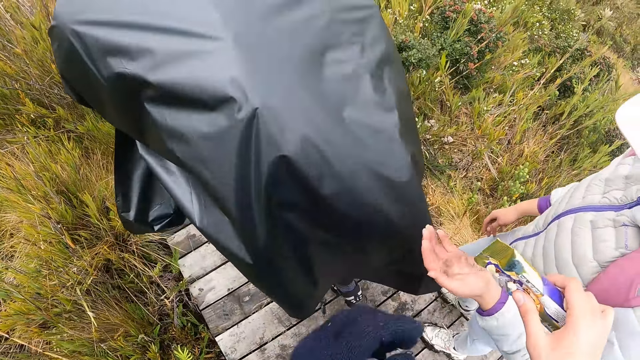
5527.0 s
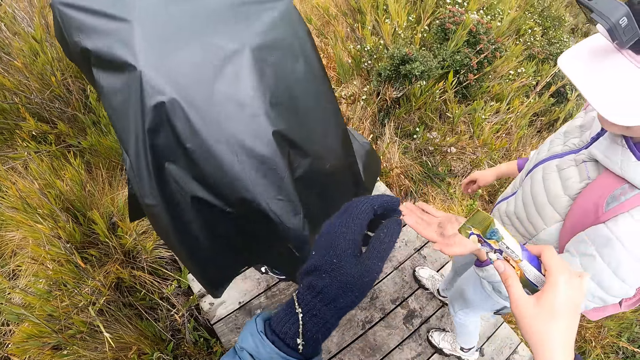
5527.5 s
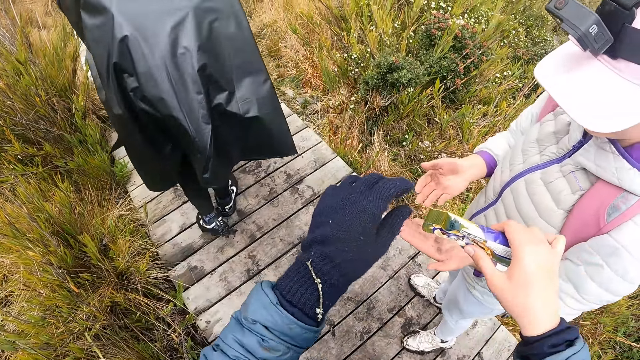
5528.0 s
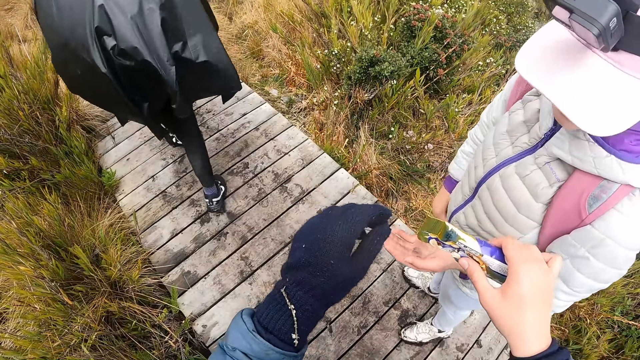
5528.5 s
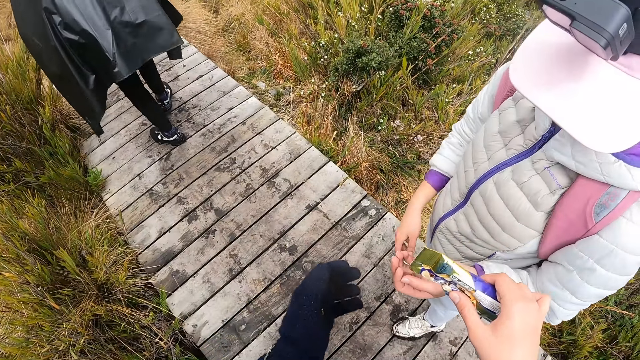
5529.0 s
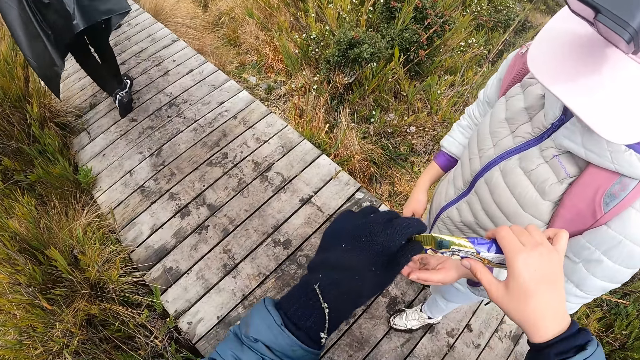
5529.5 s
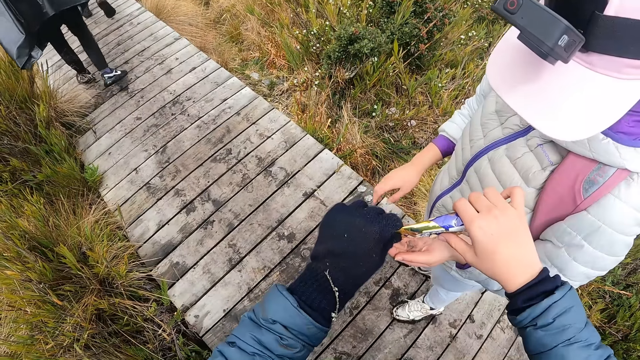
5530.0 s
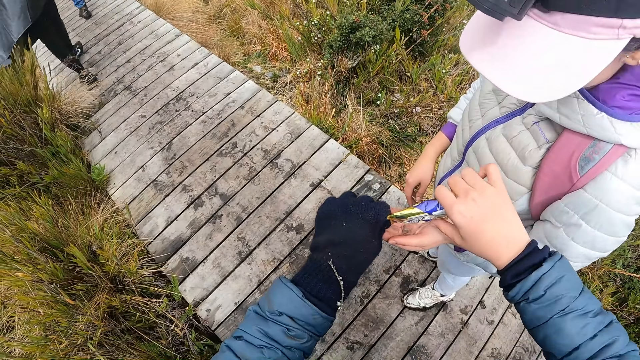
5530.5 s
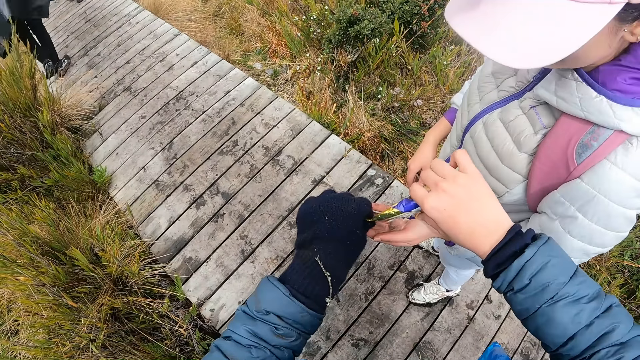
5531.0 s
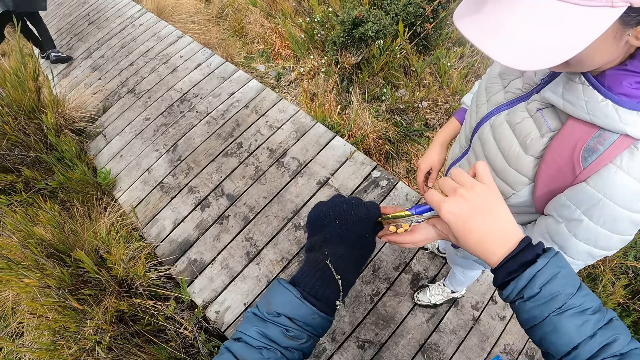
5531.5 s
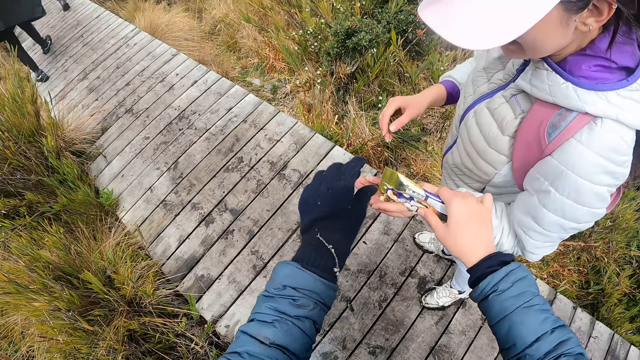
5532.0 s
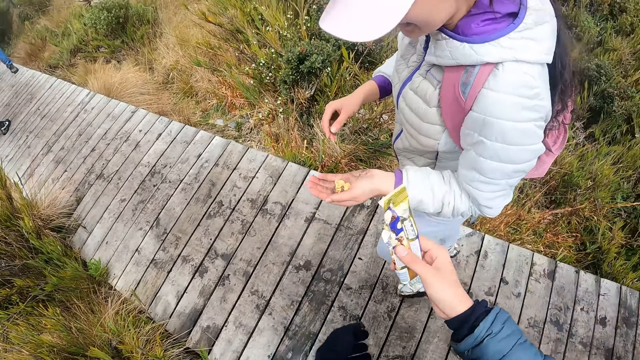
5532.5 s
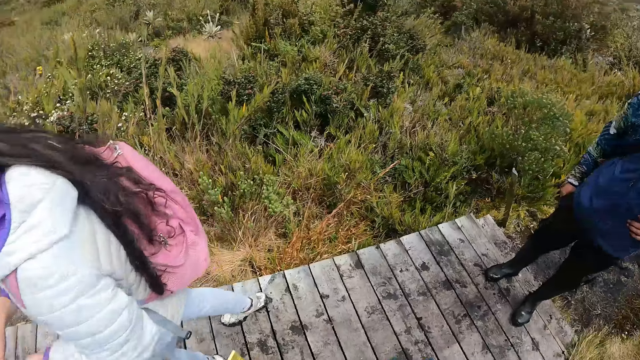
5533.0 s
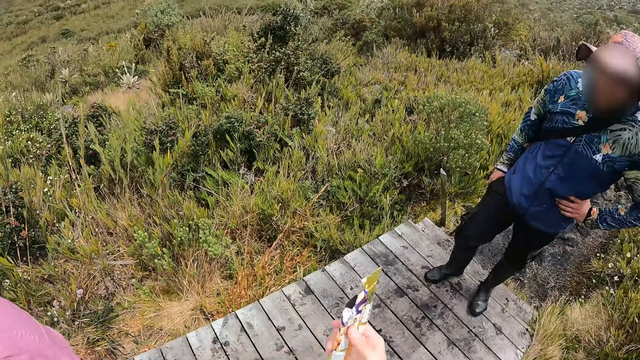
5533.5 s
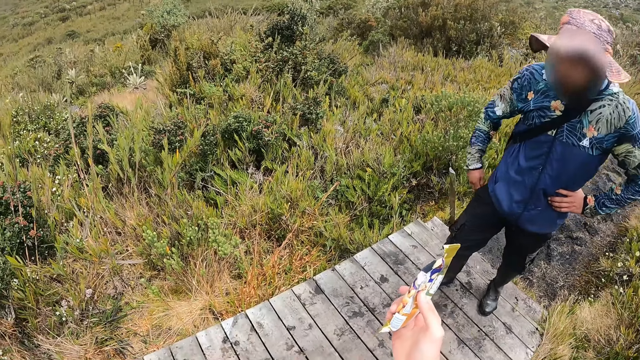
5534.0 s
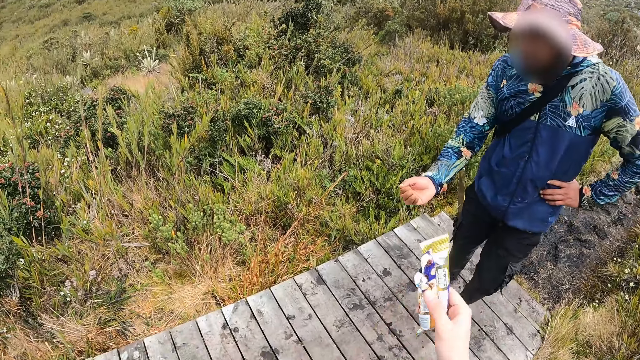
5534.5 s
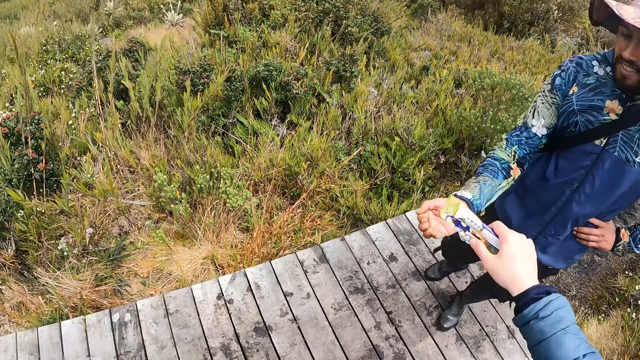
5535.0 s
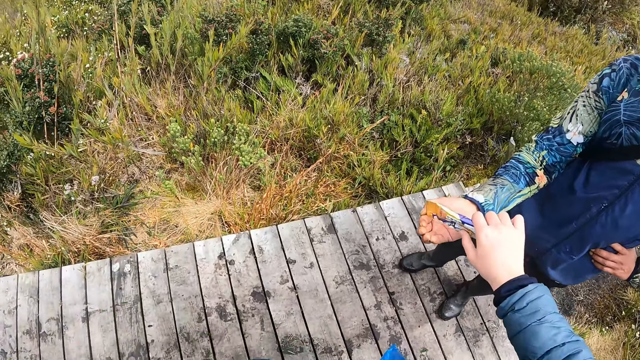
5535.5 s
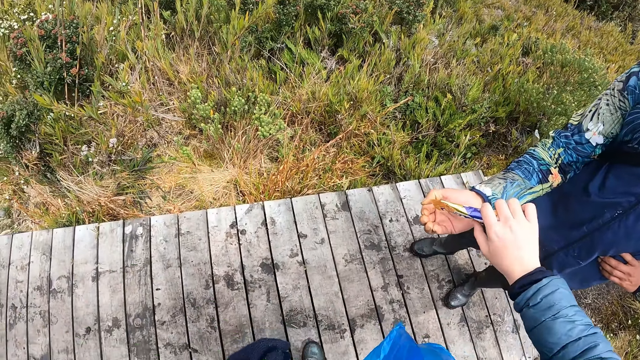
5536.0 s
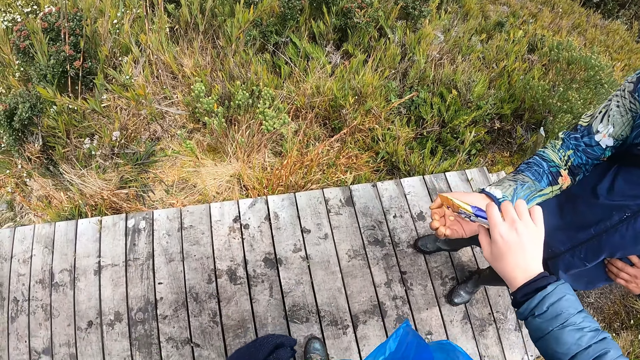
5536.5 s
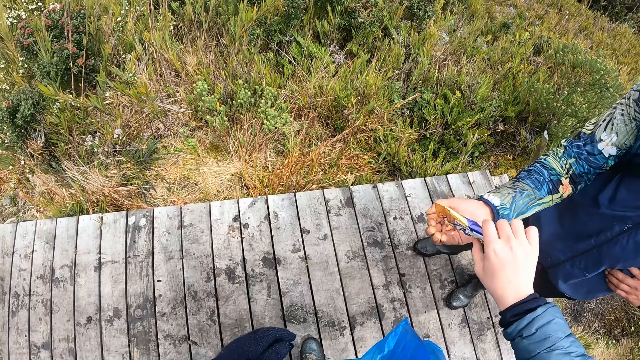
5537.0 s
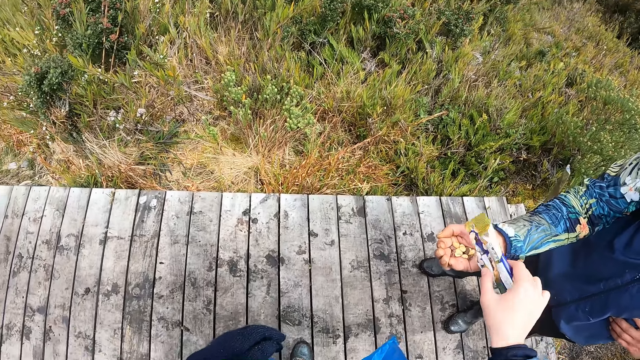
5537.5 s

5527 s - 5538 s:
The man stretches his left hand towards the camera wearer. The camera wearer pours the pack of chips into the man's left hand with her right hand. Another man stretches his right hand towards the camera wearer. The camera wearer pours the pack of chips into the other man's right hand with her right hand.

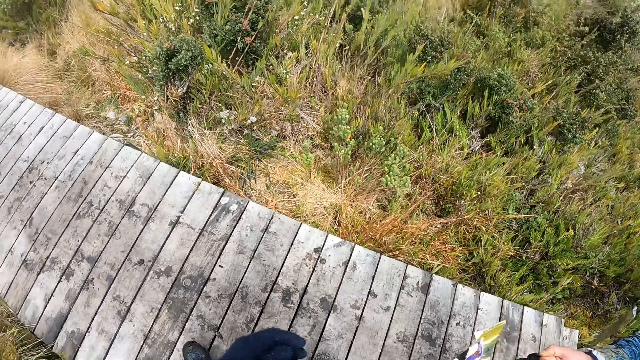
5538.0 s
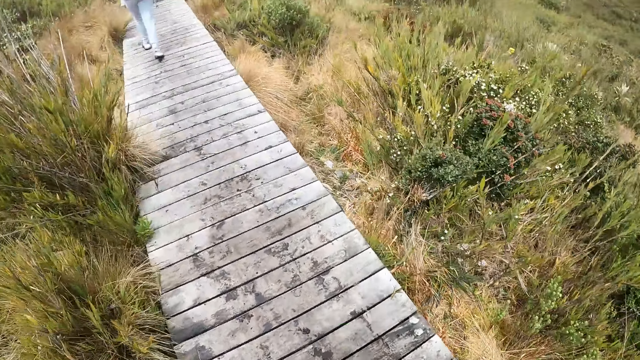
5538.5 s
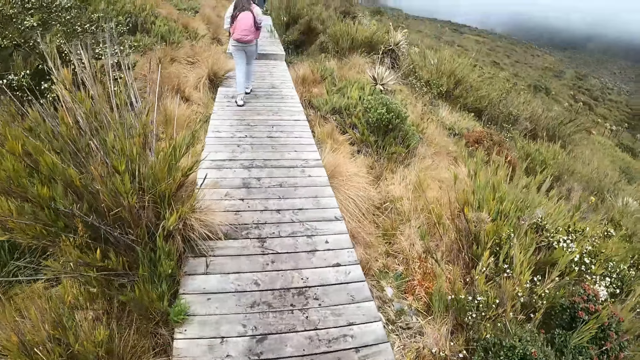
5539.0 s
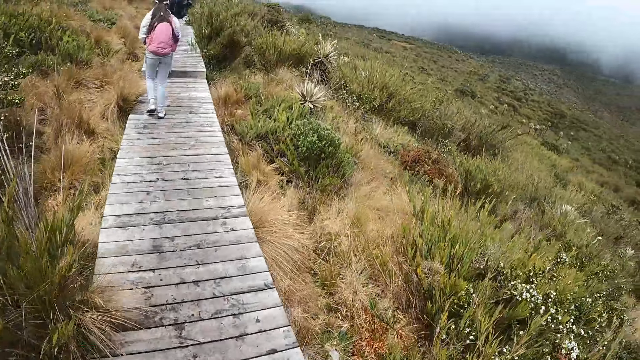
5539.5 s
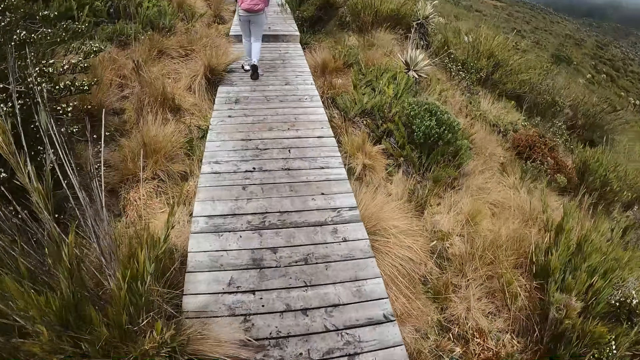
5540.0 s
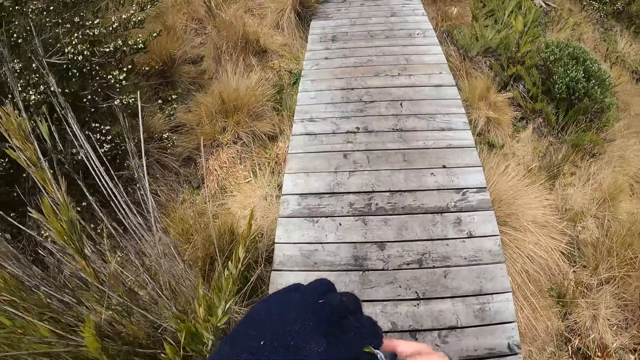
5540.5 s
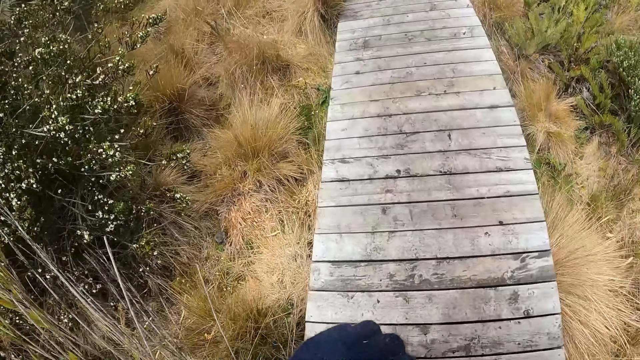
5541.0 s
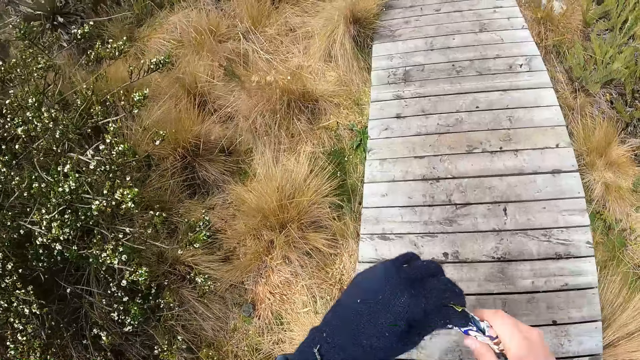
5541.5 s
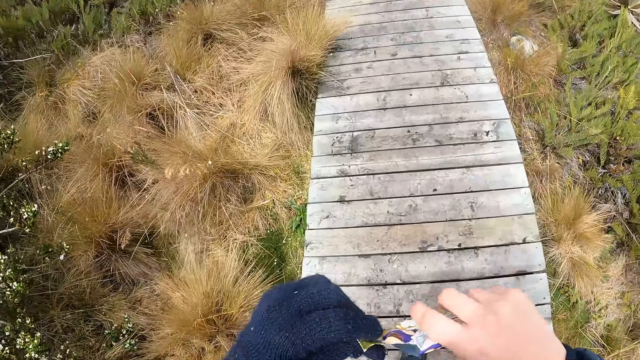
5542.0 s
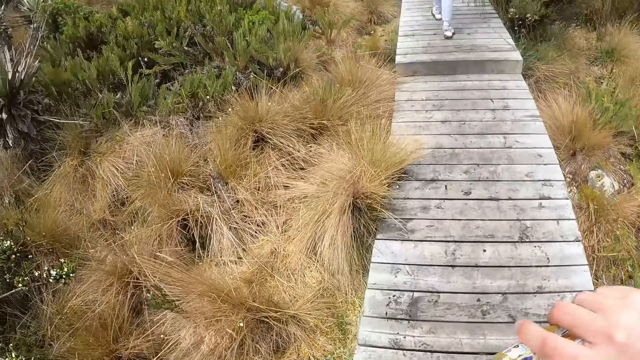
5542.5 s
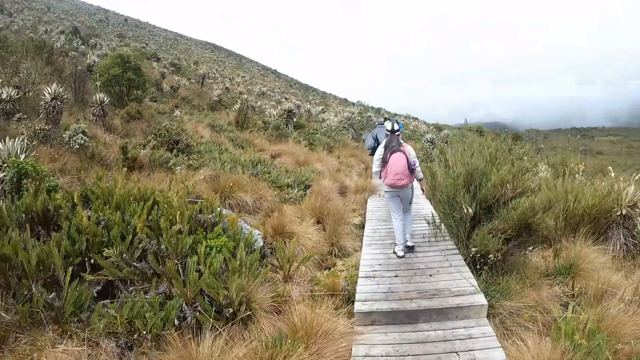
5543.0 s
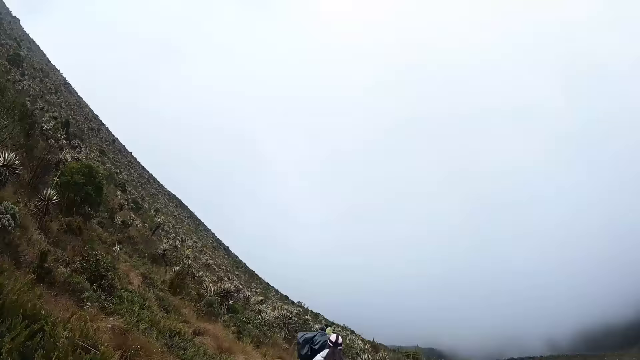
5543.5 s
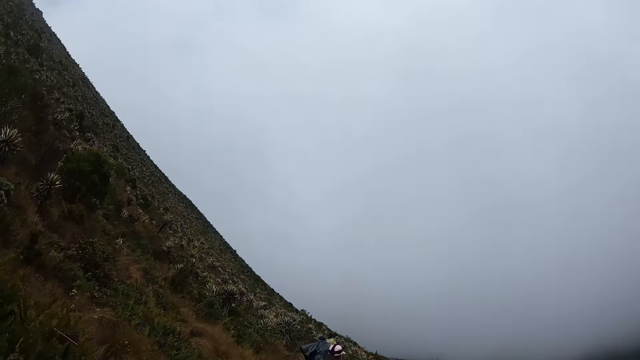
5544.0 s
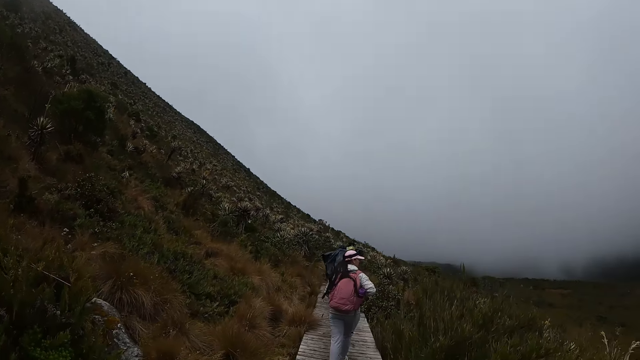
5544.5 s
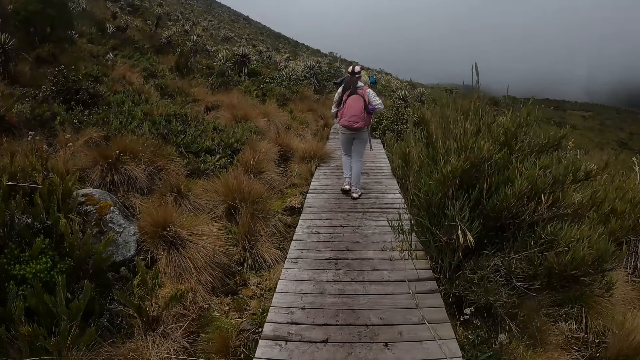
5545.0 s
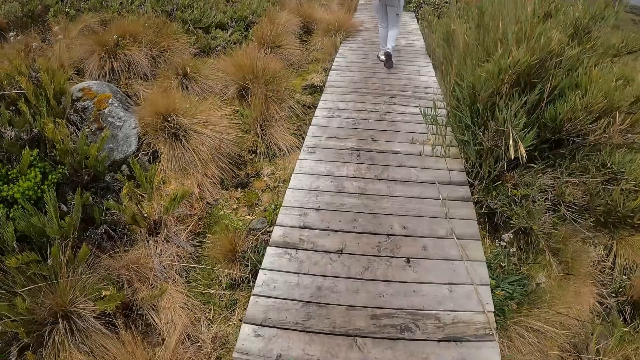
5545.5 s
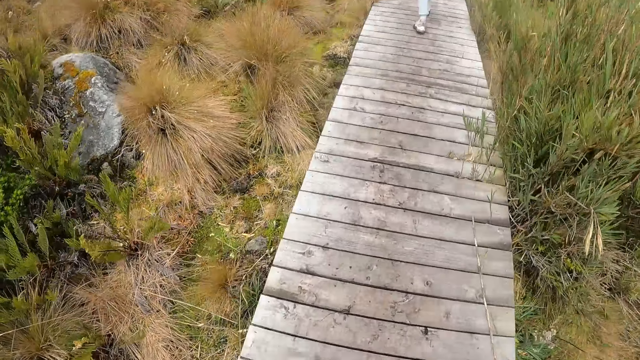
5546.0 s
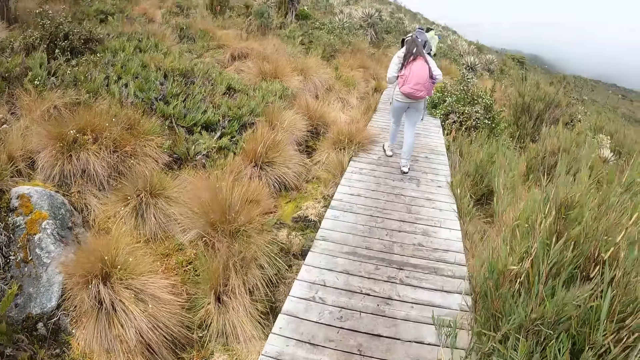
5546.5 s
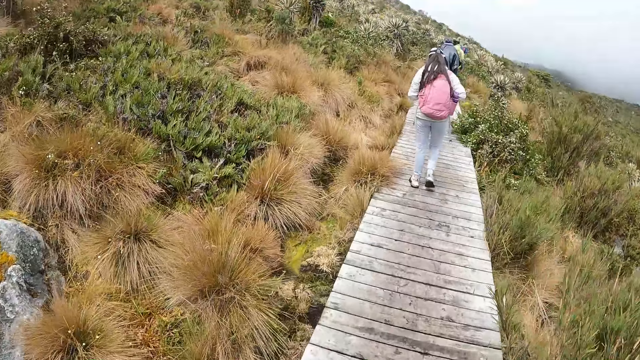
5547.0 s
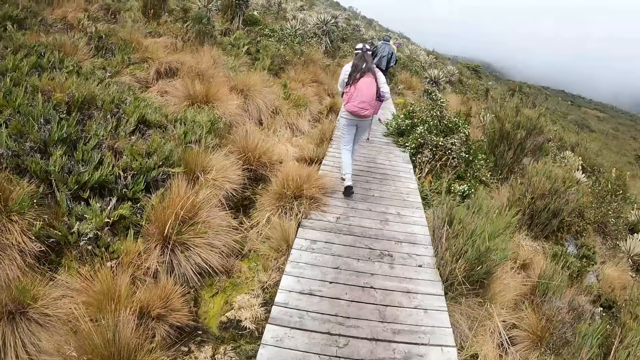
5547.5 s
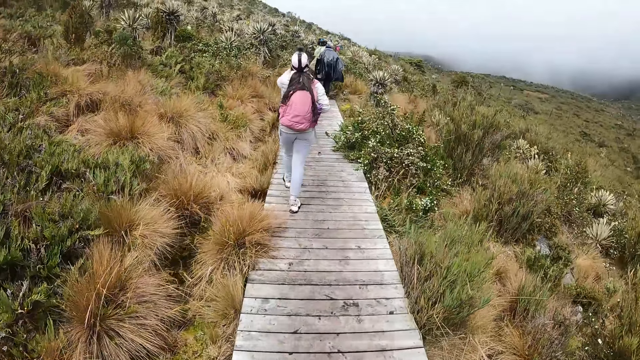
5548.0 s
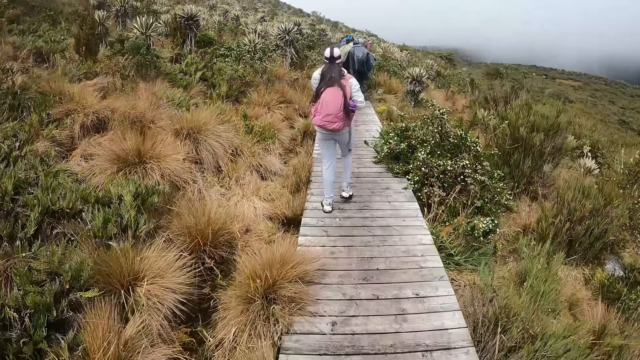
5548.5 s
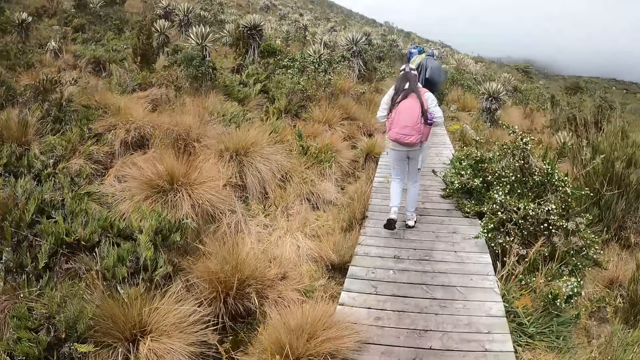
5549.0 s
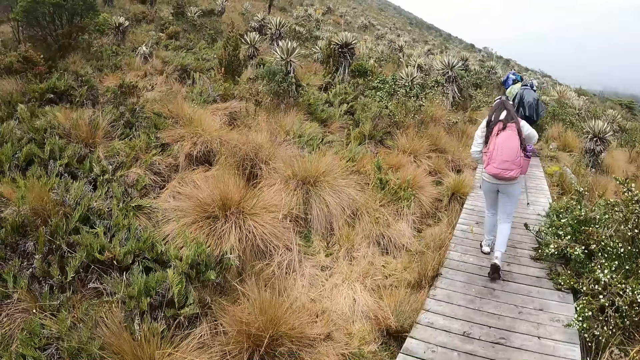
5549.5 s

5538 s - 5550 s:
The camera wearer walks on the field bridge. He holds the chocolate with both hands. He pours the pack of chips in his right hand into his left hand. He looks around.
